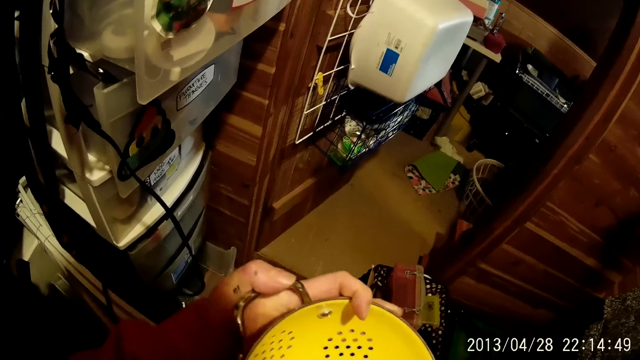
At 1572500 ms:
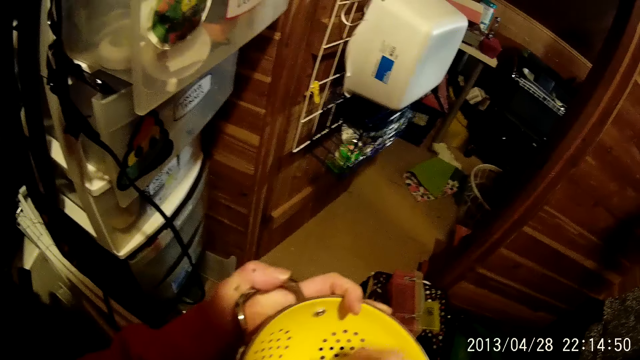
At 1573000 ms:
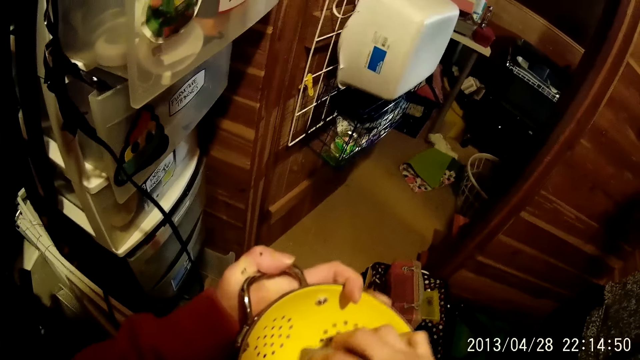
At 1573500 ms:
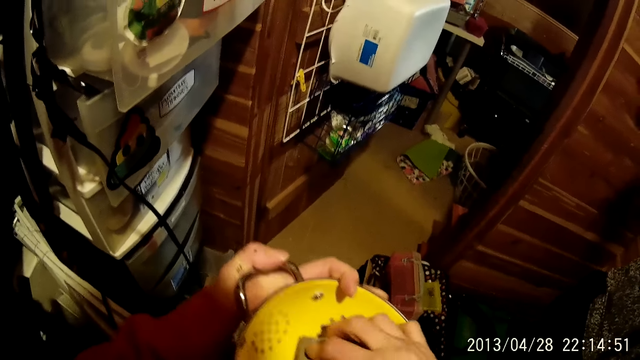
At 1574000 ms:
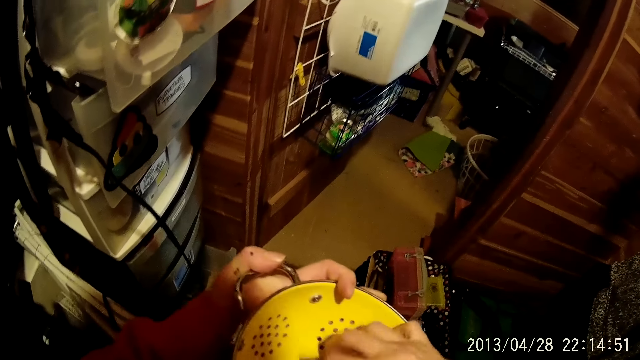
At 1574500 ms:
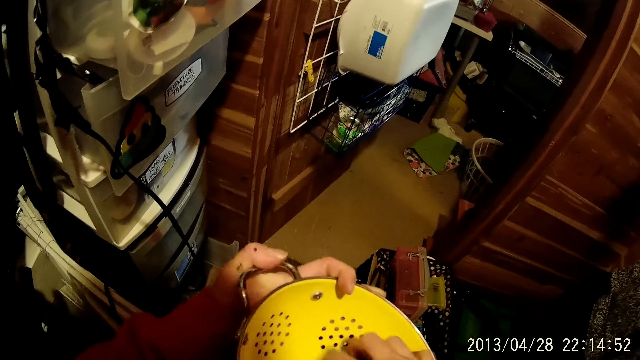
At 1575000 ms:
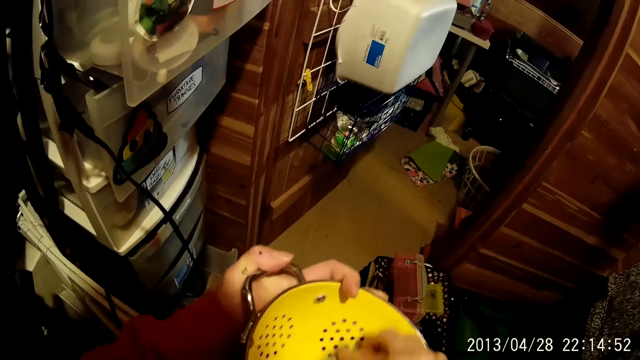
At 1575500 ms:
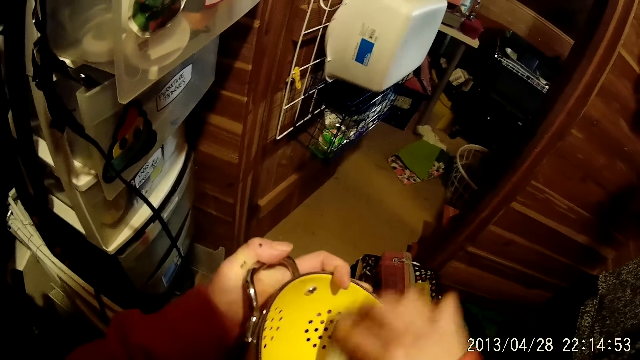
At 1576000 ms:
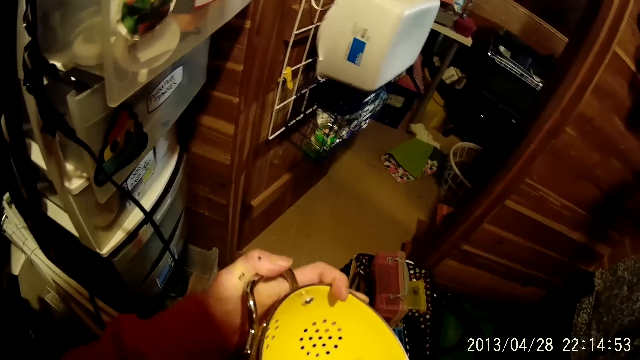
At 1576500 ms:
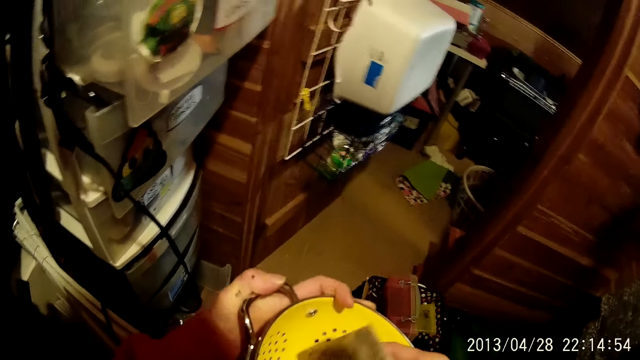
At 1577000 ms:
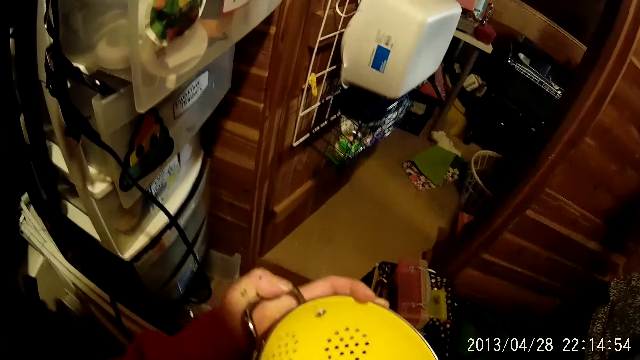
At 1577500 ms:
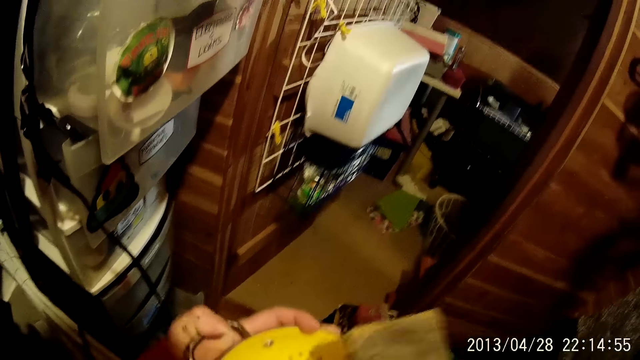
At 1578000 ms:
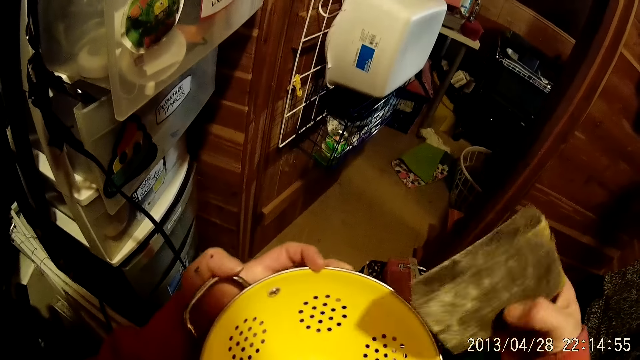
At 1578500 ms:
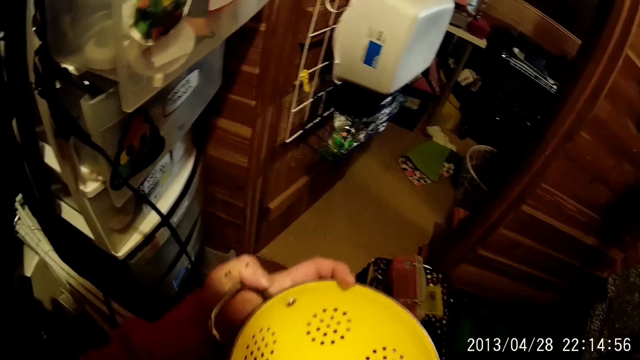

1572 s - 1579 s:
The camera wearer wipes a container.

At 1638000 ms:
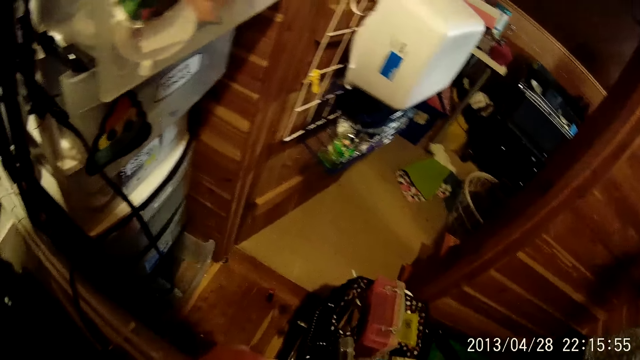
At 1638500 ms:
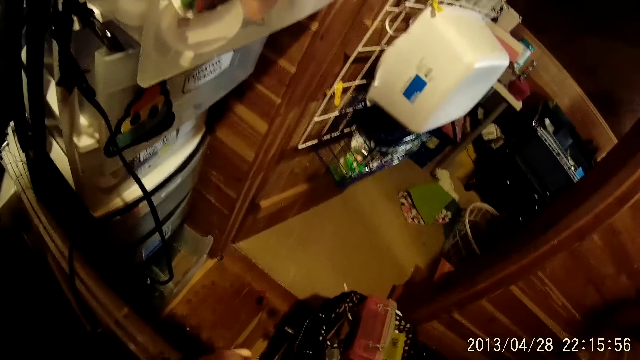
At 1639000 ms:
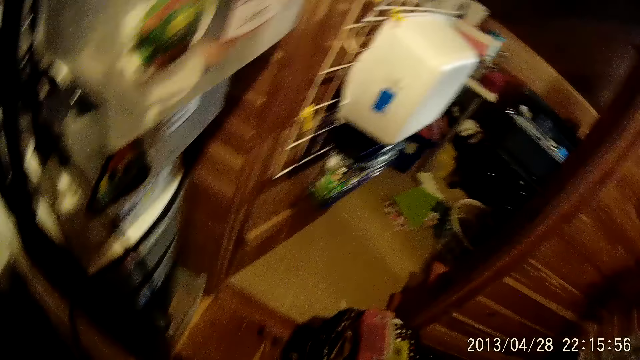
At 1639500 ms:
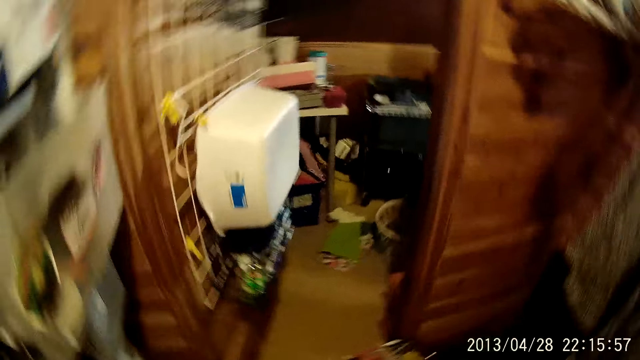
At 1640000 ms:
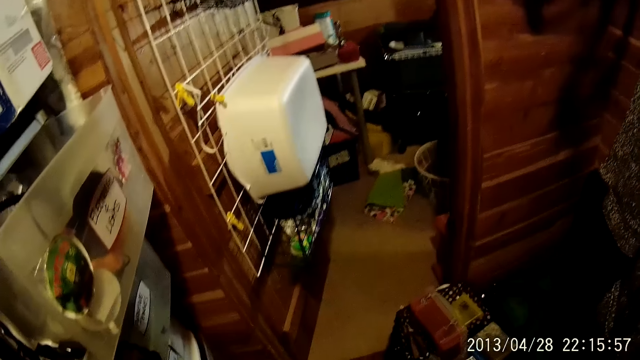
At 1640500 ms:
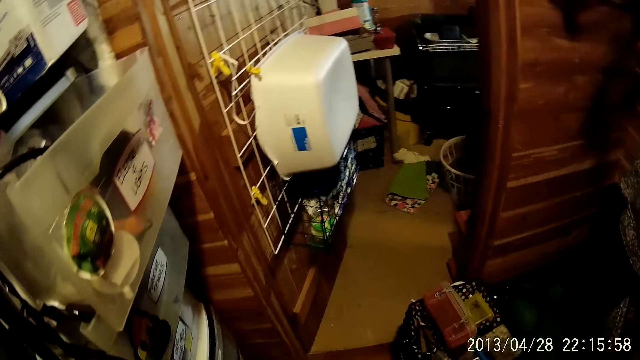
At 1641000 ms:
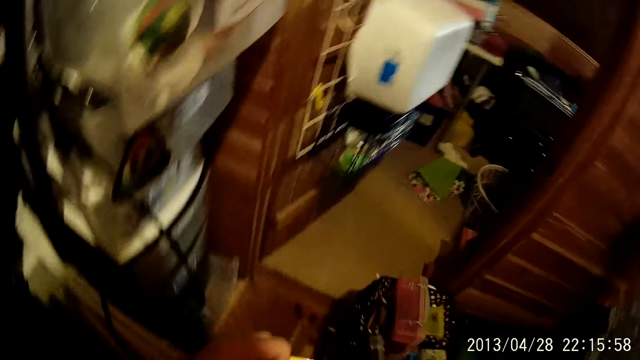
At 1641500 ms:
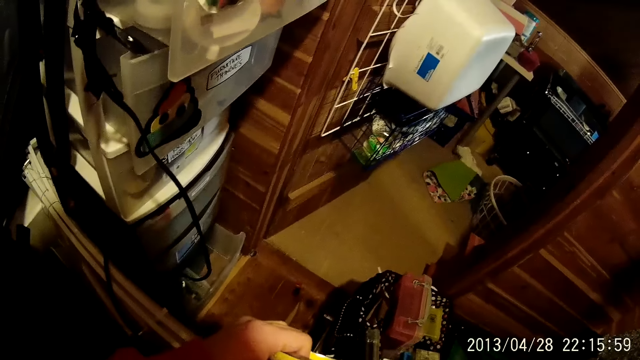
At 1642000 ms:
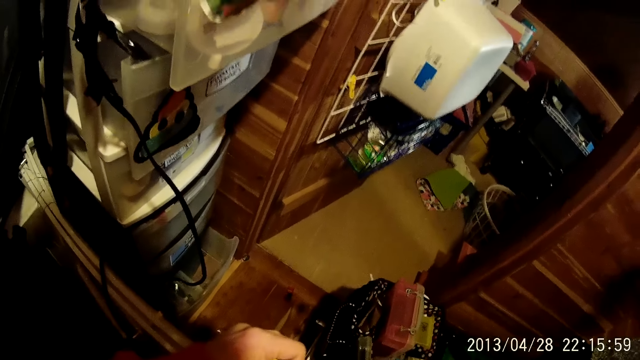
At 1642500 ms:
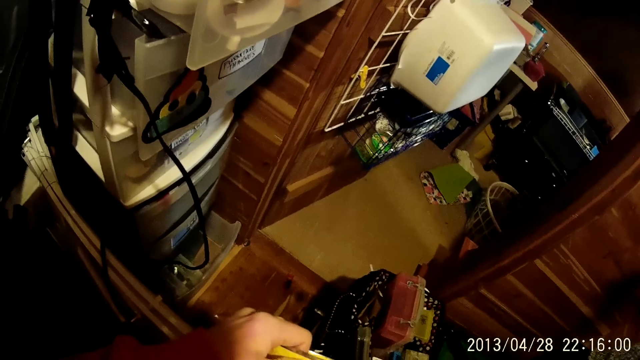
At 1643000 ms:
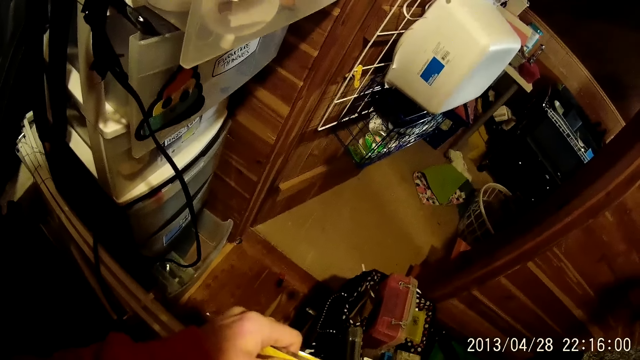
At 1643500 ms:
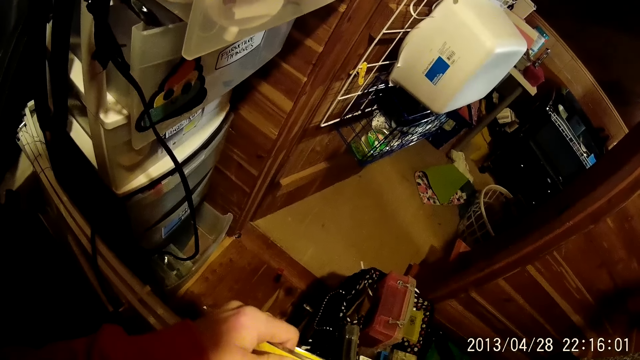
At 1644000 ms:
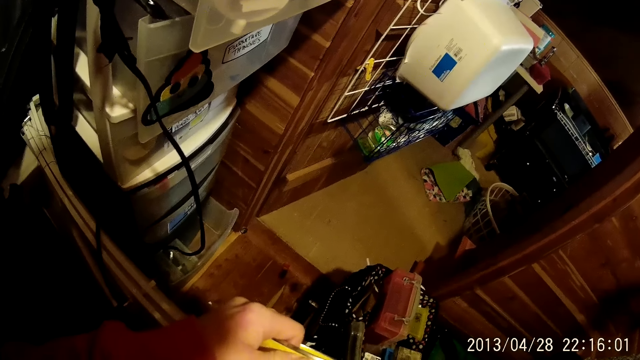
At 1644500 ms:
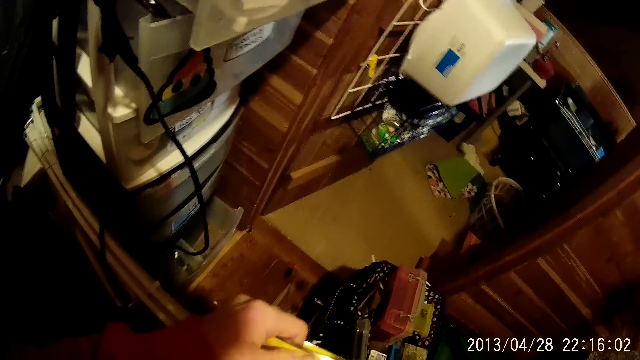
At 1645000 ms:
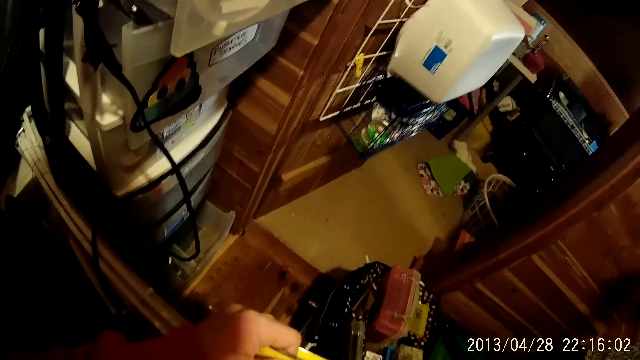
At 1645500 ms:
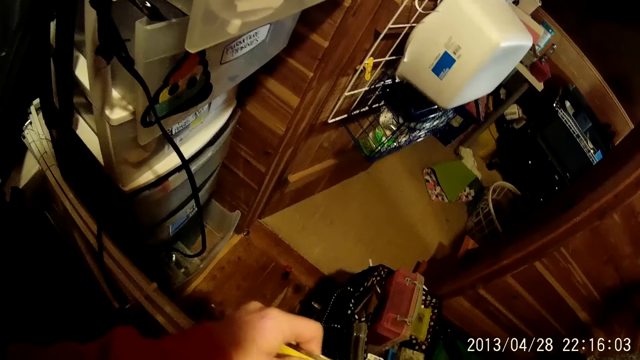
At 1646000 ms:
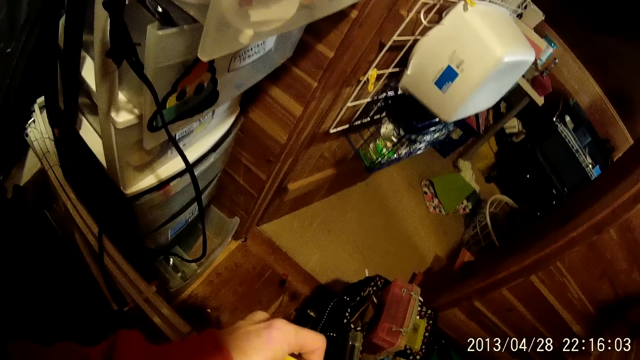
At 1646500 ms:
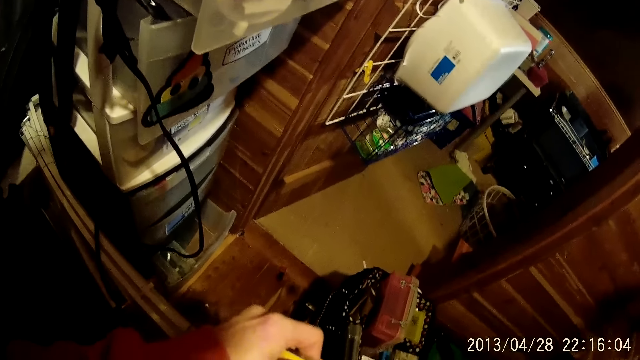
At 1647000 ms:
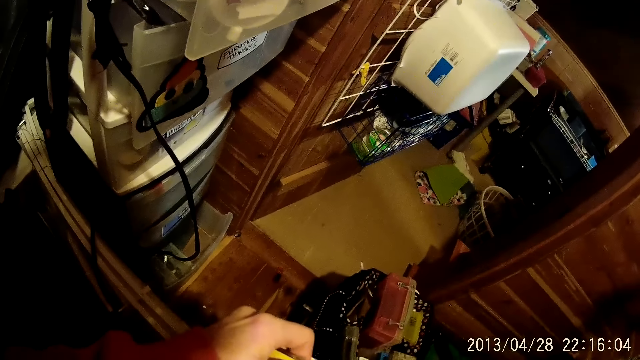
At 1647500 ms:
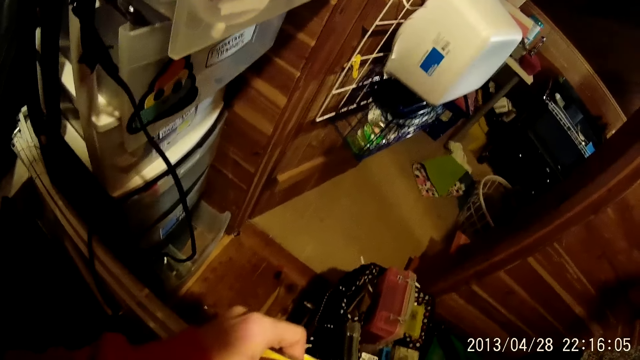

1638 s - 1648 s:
The camera wearer looks around. They wipe the bowl with the serviette.

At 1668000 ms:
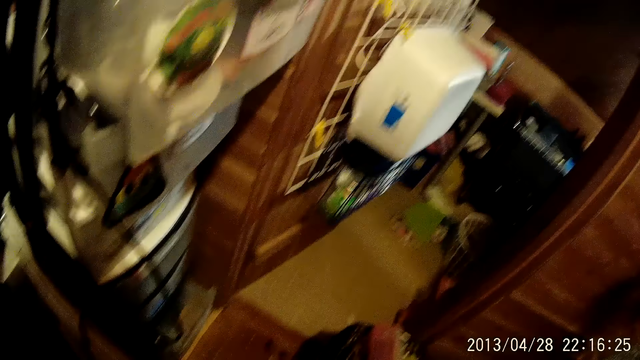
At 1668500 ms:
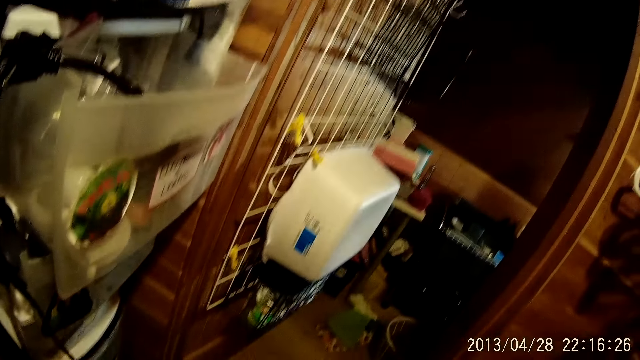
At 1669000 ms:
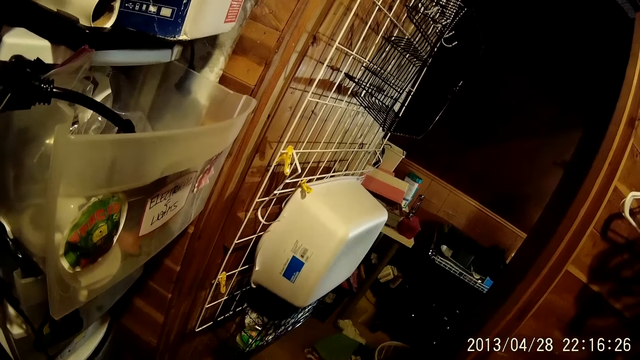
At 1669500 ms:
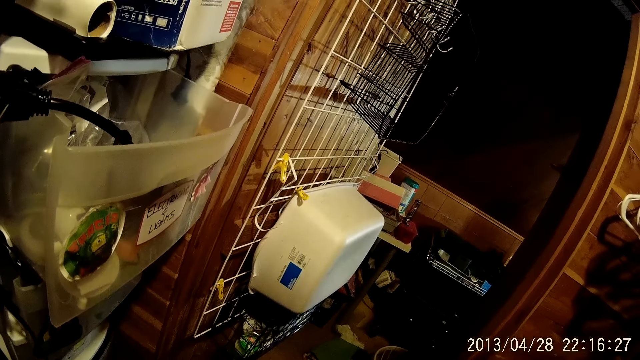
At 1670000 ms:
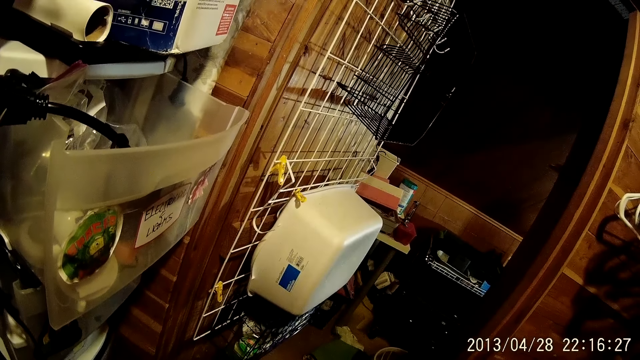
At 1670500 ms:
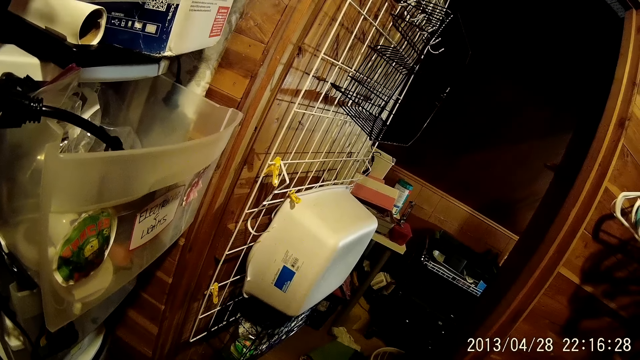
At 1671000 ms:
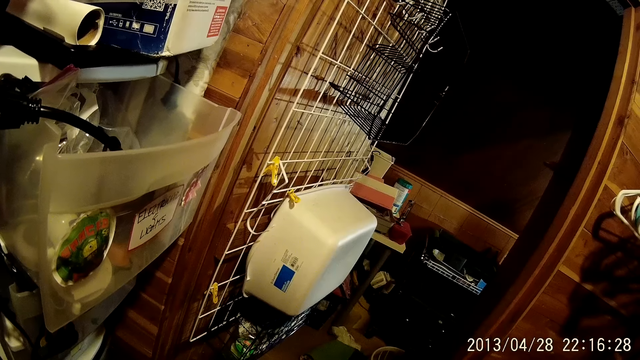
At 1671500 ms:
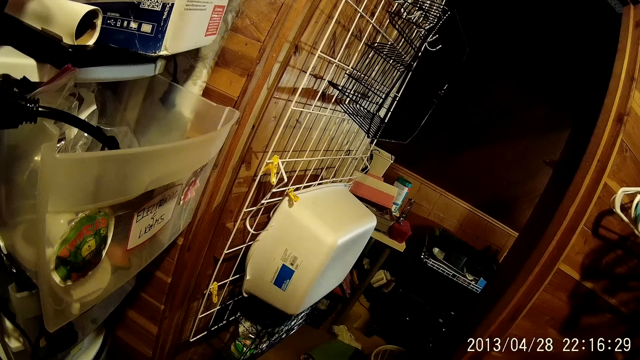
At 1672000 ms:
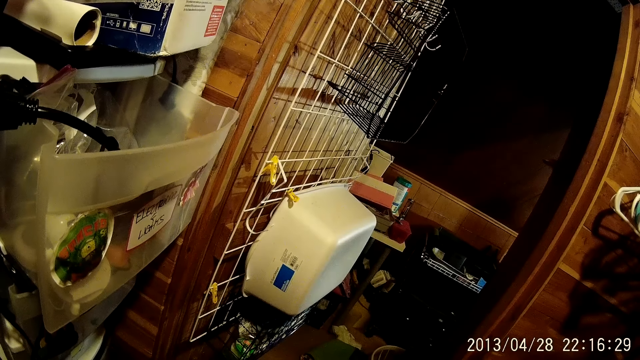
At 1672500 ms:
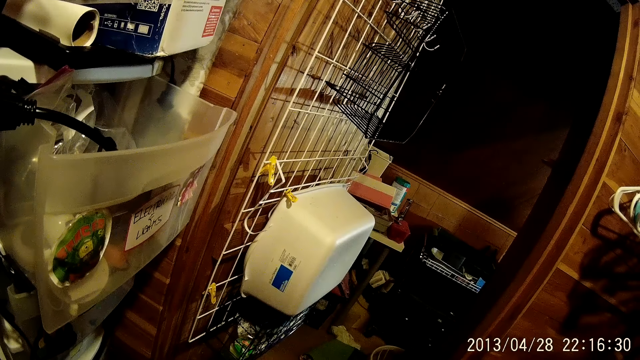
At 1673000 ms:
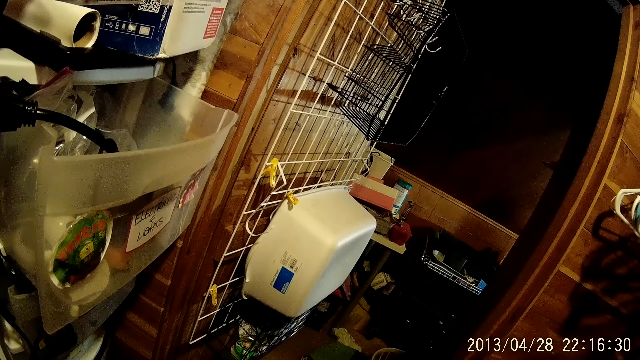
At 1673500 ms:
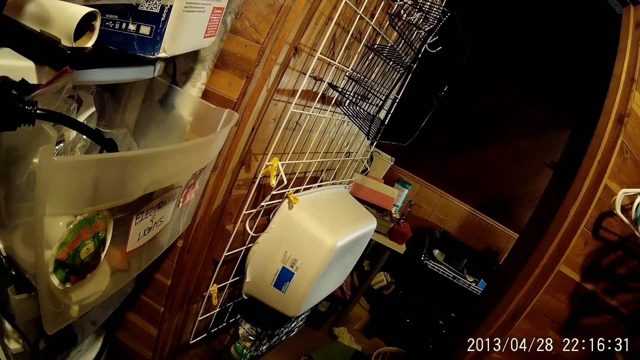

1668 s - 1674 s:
The camera wearer looks around. They stand.
